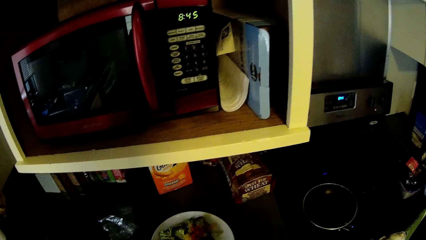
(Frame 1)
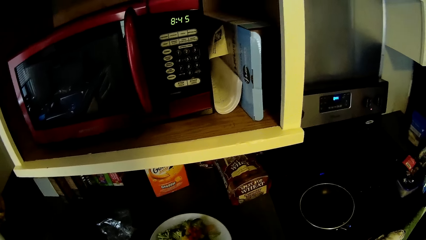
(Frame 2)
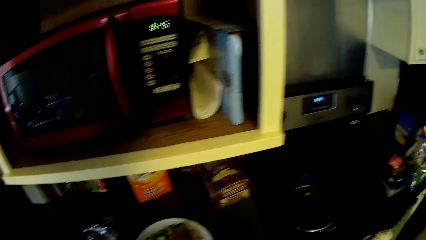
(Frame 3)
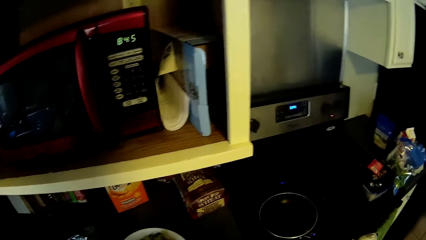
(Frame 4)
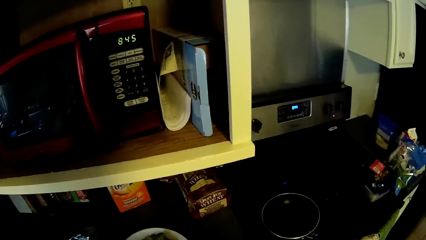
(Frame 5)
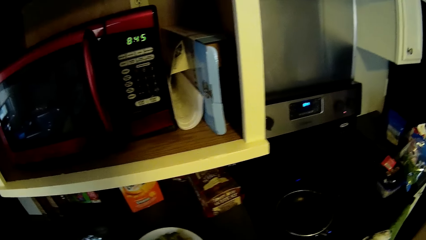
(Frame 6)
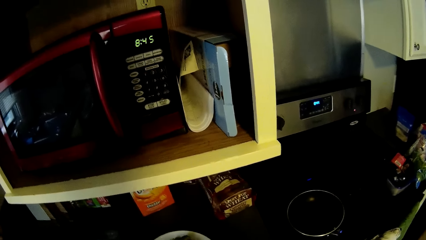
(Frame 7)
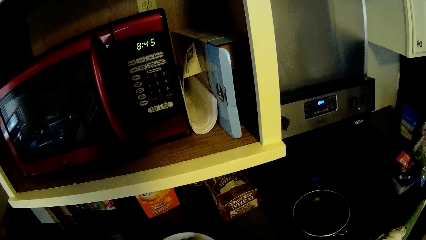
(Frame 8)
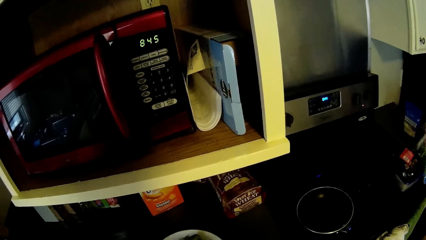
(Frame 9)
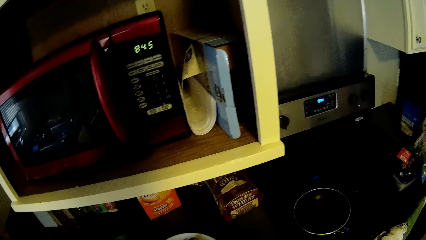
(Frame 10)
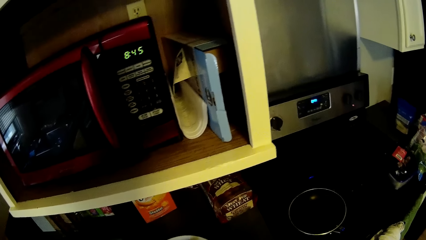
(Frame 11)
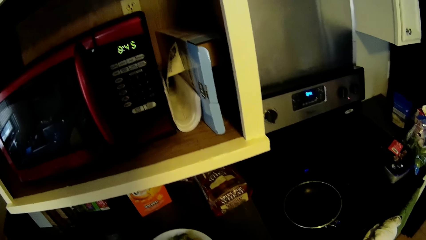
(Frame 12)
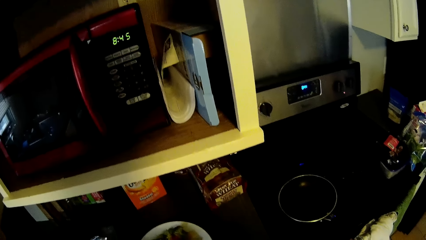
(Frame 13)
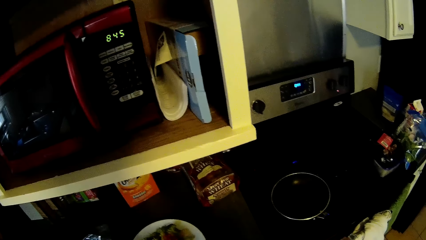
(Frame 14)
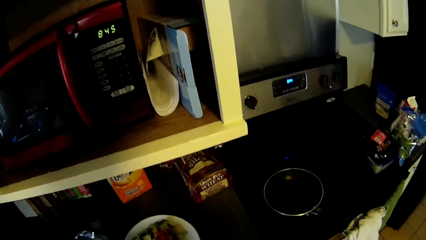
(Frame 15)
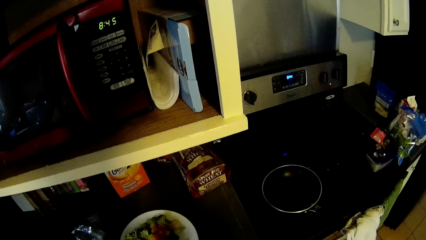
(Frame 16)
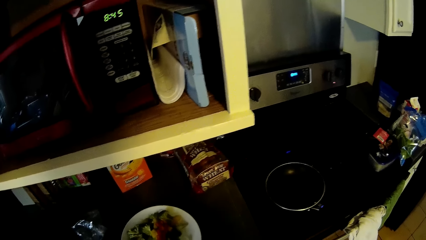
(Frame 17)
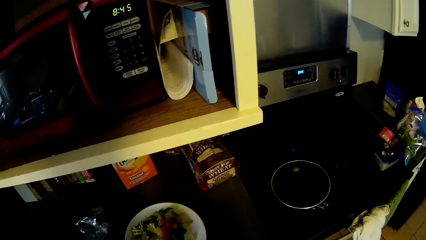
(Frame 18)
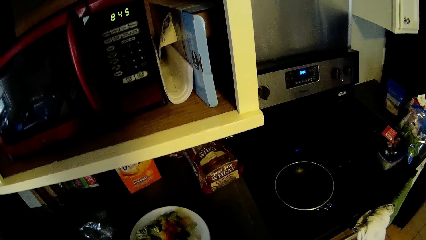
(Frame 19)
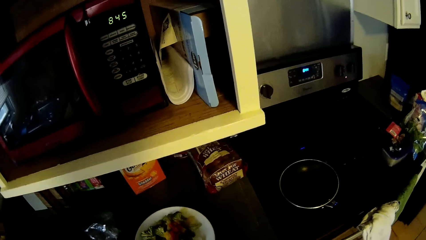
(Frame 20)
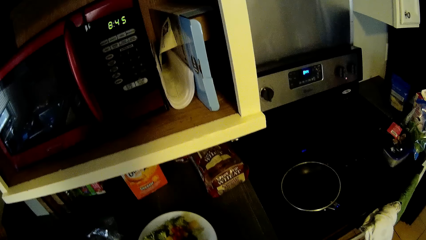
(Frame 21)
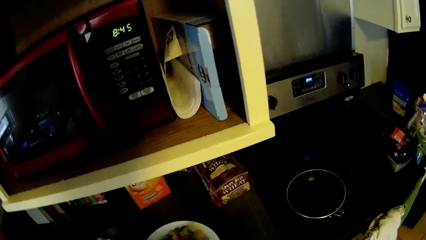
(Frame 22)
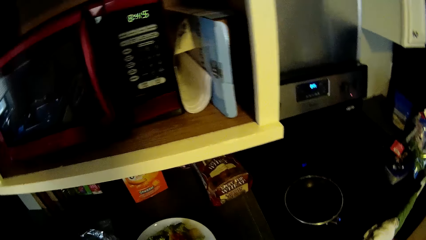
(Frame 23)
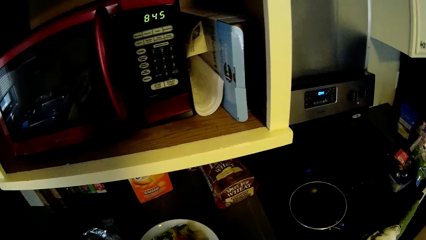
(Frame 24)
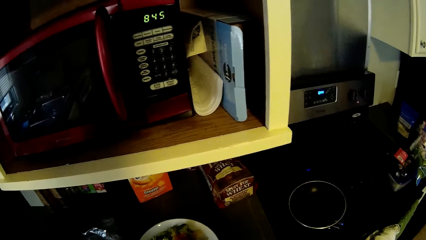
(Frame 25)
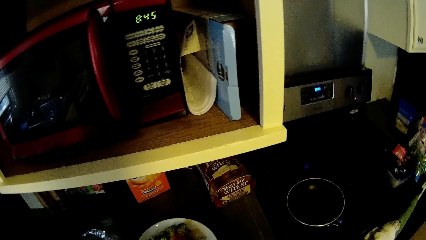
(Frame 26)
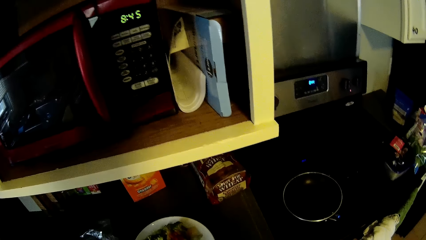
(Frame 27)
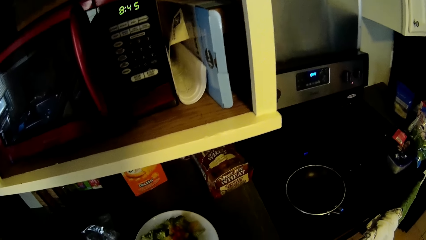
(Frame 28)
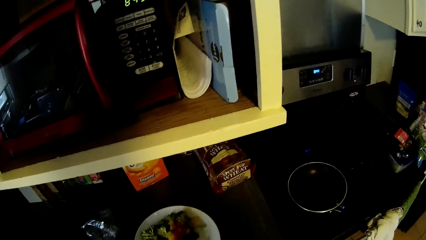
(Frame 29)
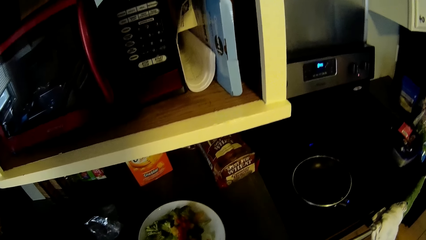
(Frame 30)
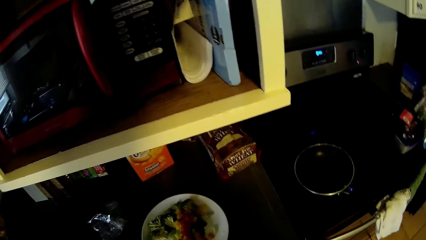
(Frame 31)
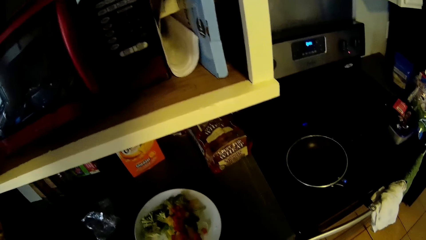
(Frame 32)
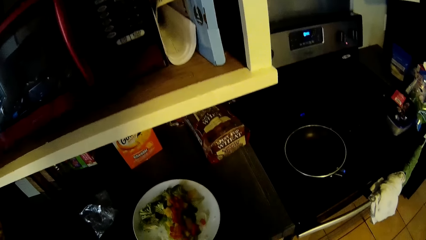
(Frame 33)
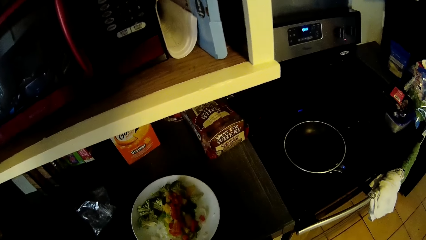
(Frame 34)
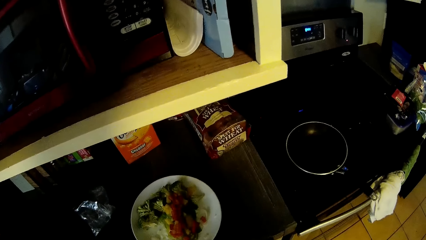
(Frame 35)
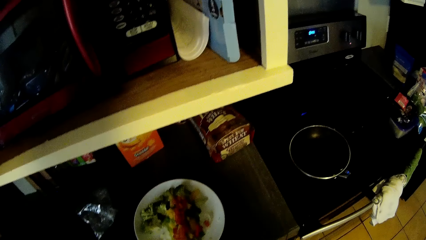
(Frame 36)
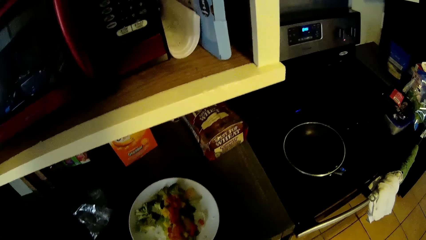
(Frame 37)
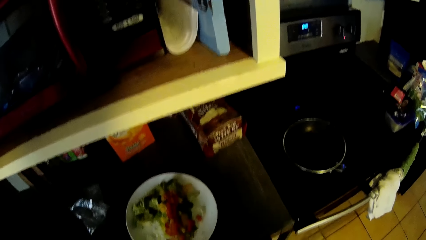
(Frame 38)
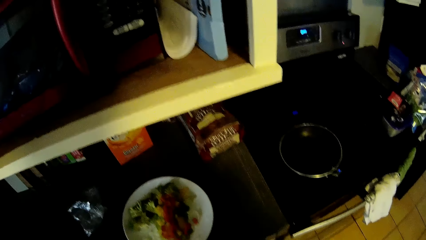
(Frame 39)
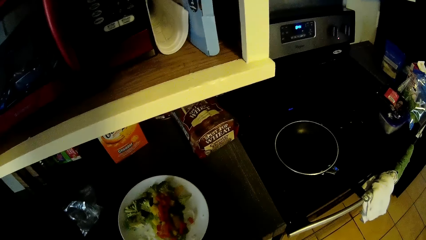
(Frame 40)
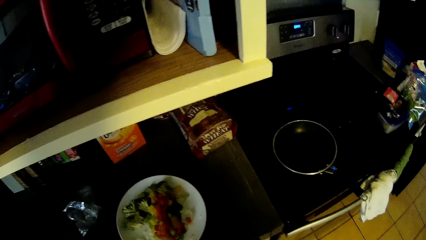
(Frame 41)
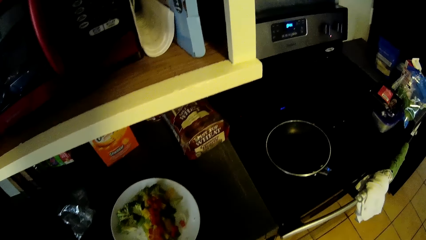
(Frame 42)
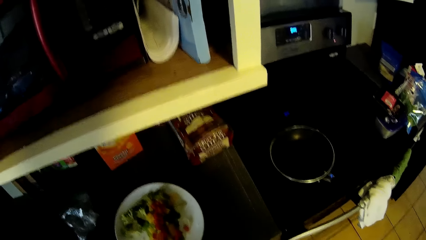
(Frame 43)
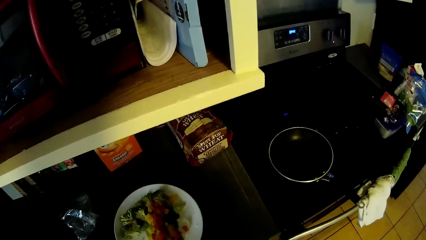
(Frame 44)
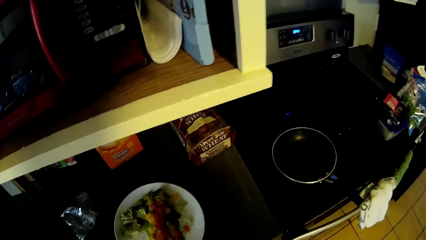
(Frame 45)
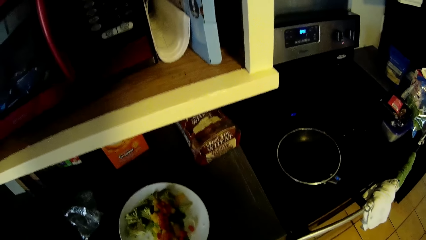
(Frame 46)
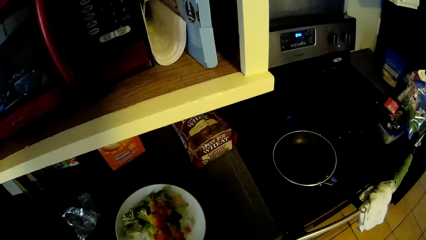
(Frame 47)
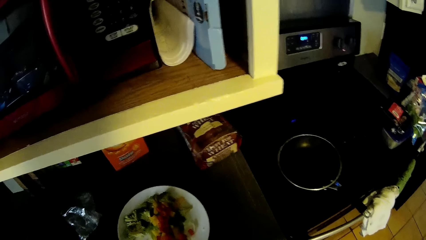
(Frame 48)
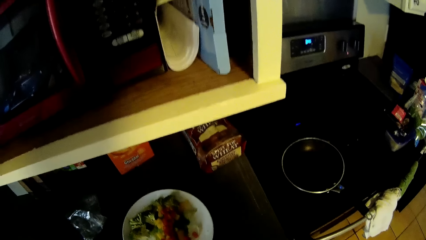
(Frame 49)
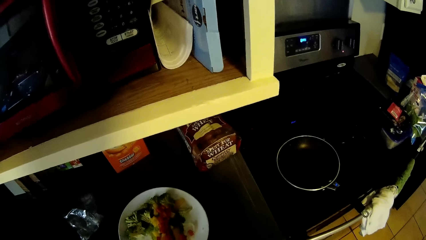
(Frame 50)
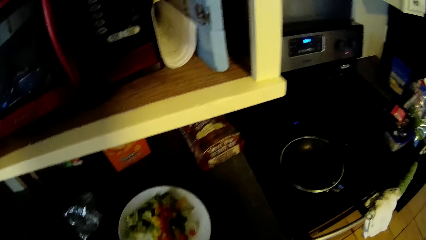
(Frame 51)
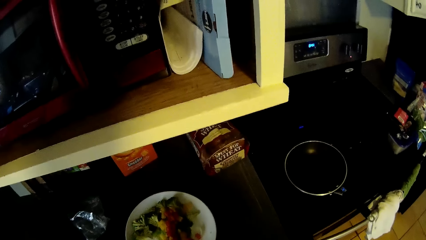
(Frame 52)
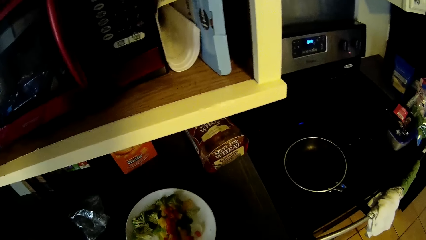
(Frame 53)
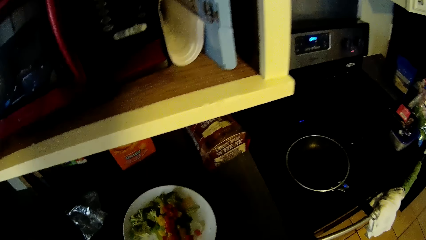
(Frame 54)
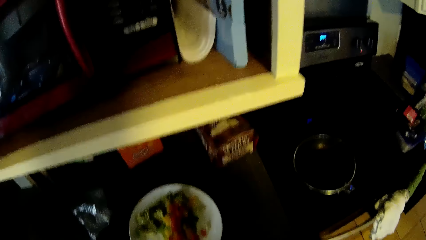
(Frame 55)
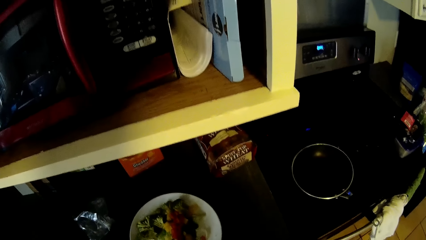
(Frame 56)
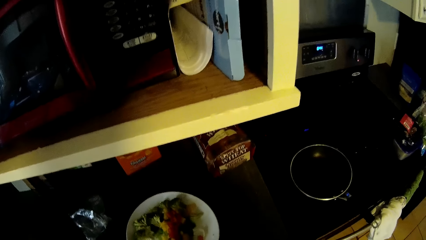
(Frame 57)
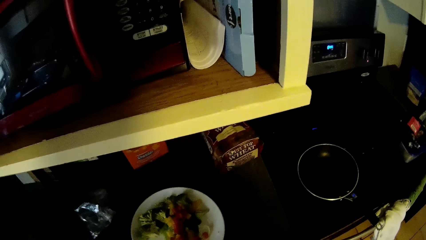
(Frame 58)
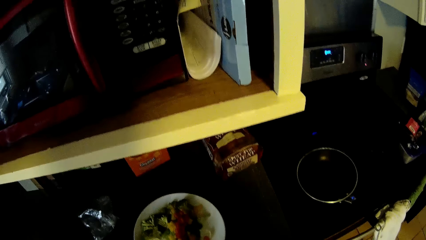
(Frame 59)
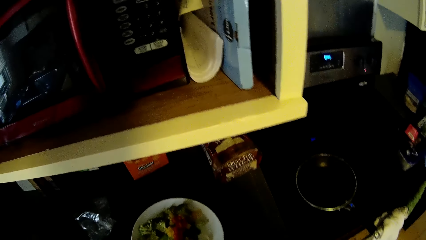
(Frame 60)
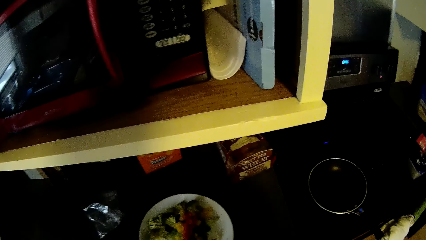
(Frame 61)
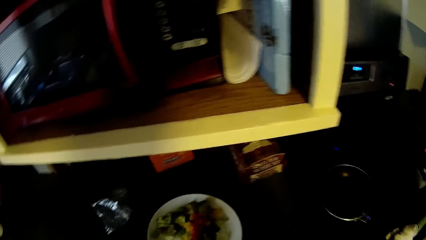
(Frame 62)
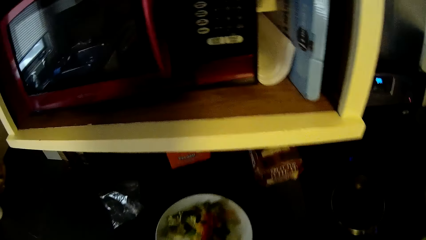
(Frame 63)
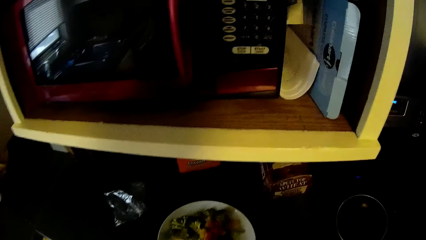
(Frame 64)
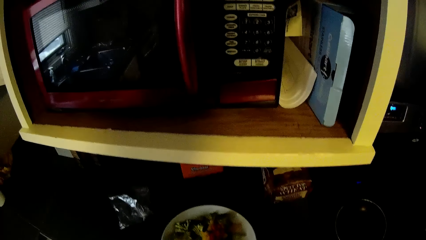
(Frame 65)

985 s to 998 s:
The camera wearer slices something on the countertop.

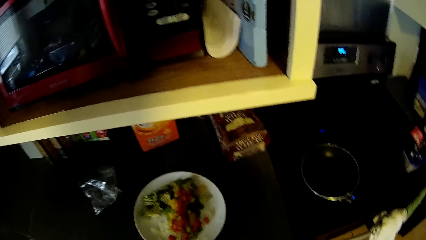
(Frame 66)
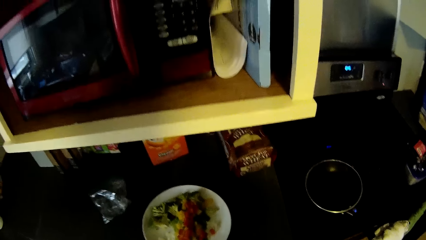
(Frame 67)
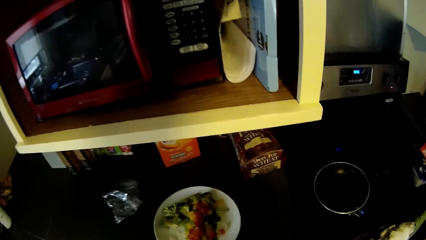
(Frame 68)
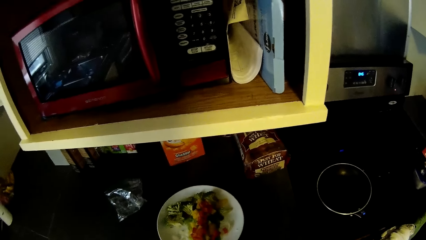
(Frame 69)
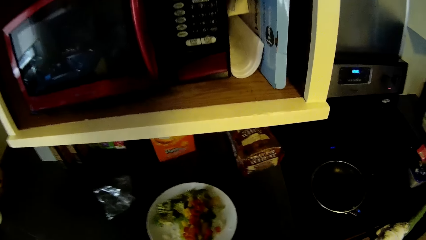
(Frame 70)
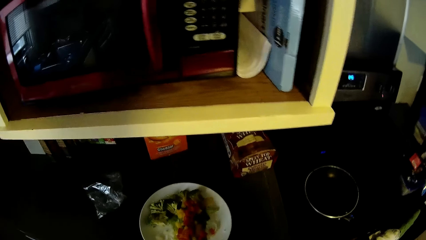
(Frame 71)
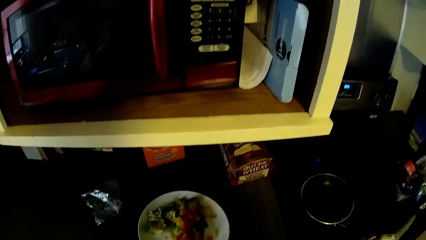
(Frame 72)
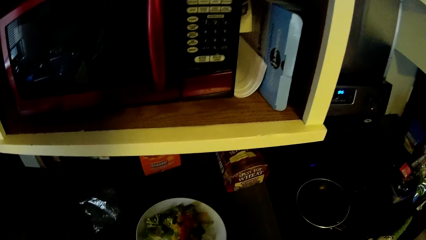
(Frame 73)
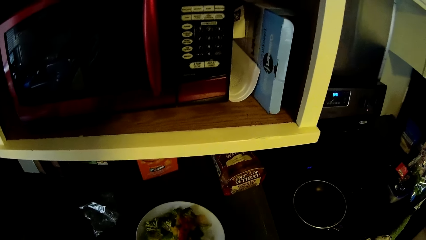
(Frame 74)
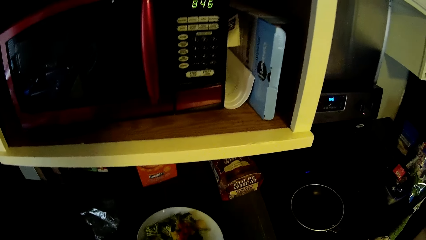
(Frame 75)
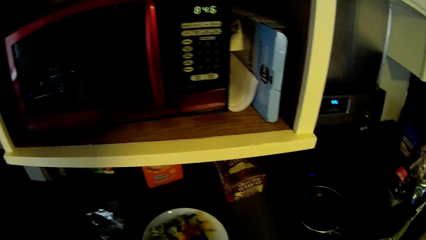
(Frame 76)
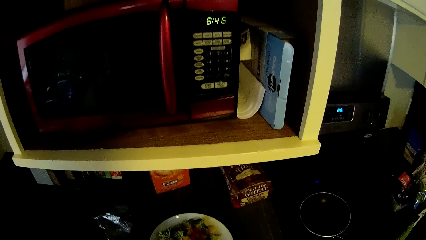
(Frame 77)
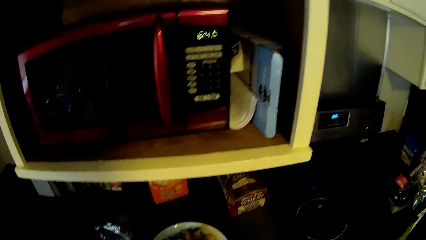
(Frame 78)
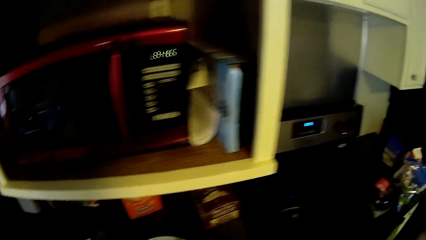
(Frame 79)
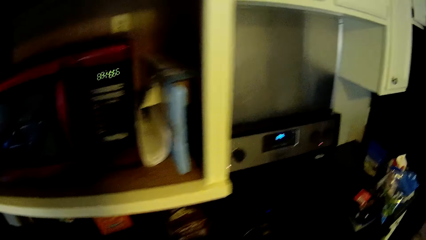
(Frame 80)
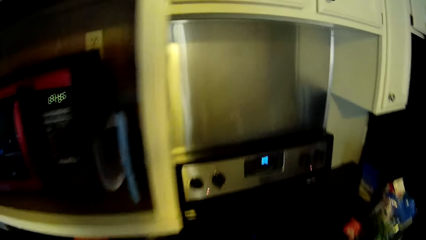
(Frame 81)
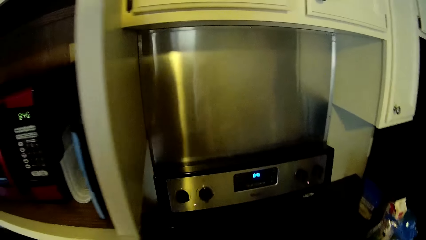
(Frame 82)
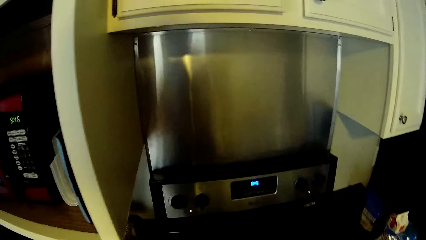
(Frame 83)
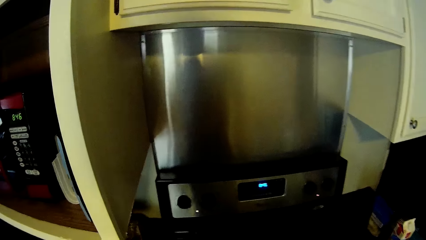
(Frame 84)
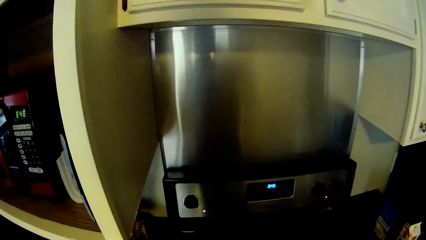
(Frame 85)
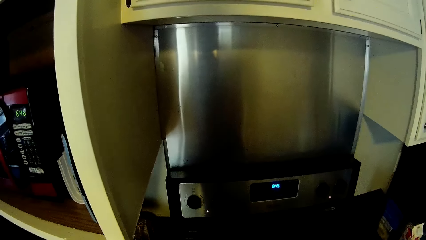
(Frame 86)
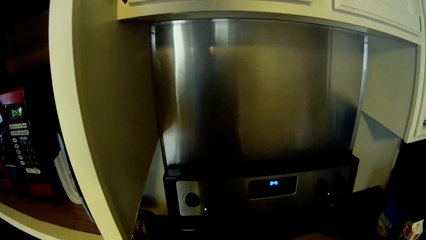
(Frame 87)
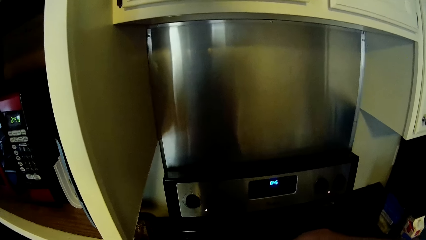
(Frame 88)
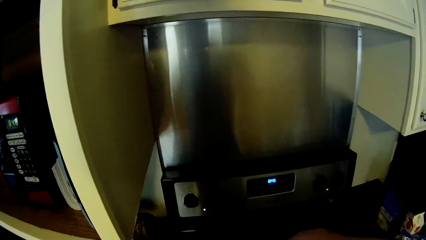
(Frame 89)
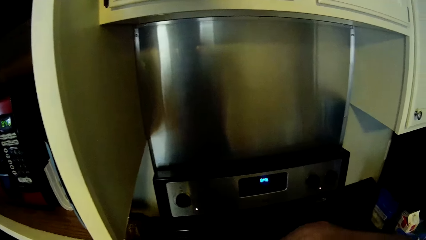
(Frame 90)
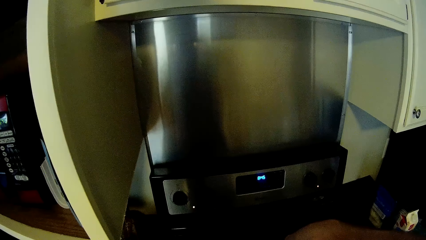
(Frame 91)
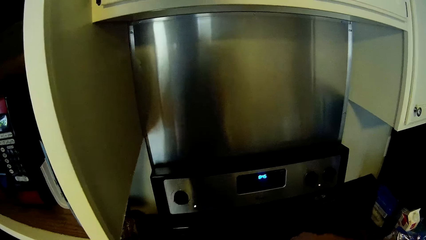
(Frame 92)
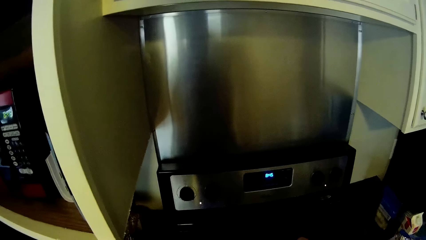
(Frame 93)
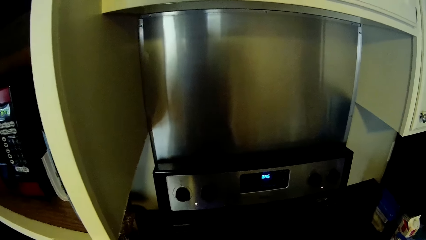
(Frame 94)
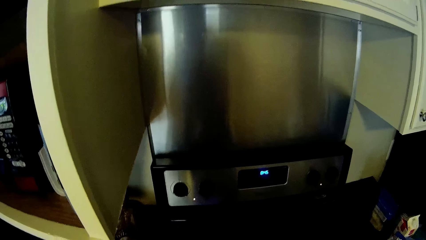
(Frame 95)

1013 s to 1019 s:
The camera wearer stares around the countertop and cooker. They step closer to the cooker. They put something in a skillet on the cooker.
